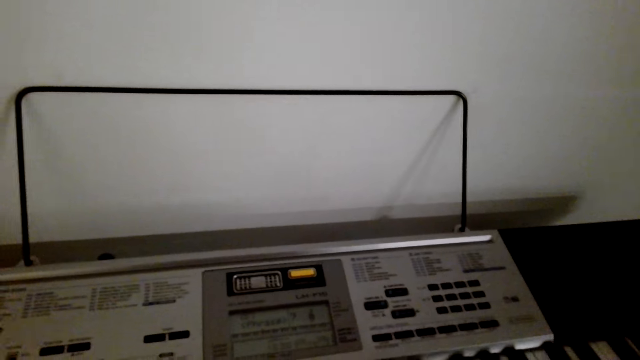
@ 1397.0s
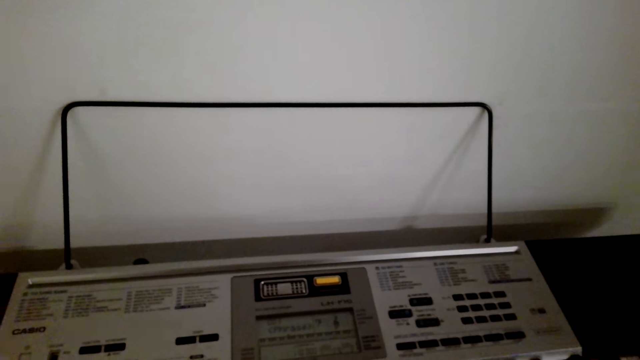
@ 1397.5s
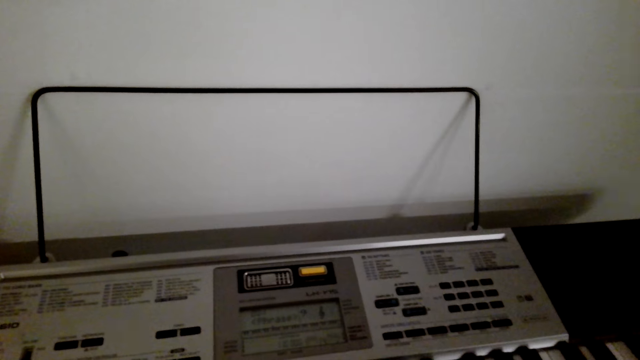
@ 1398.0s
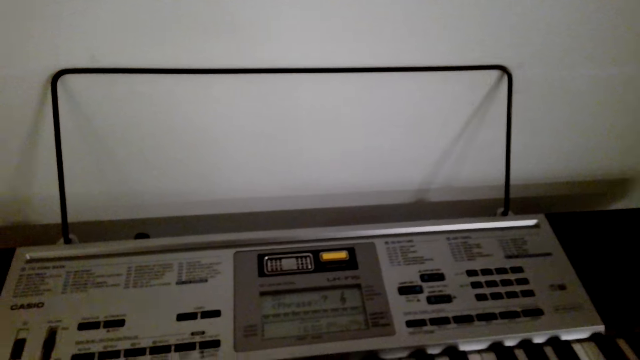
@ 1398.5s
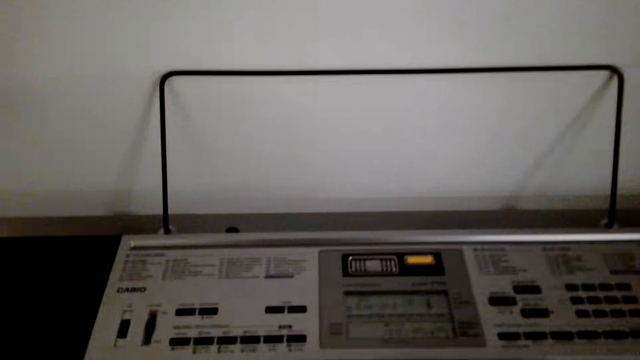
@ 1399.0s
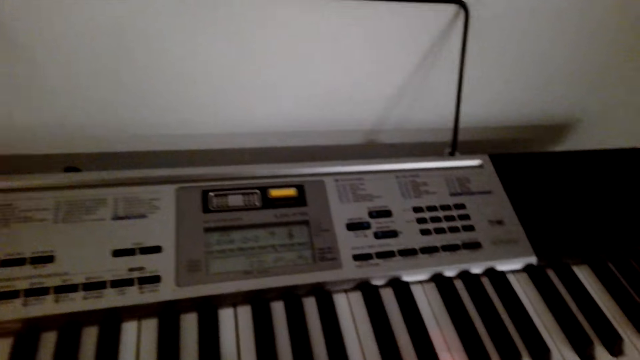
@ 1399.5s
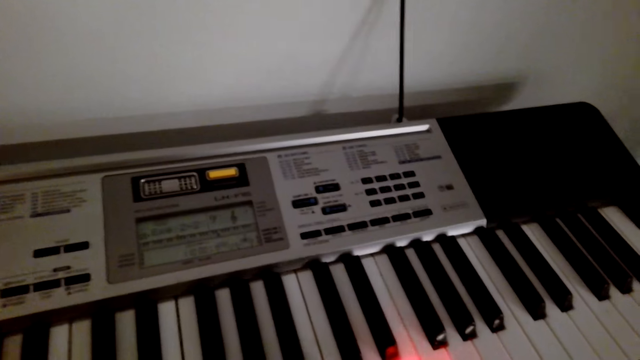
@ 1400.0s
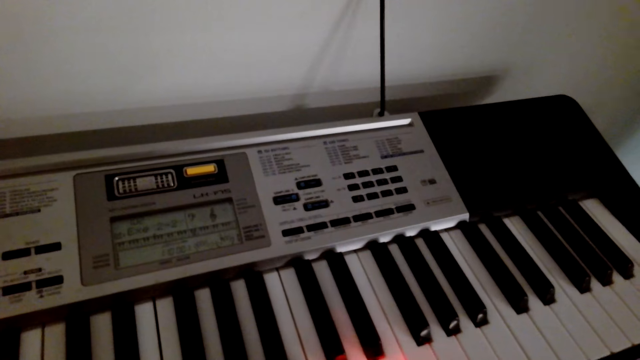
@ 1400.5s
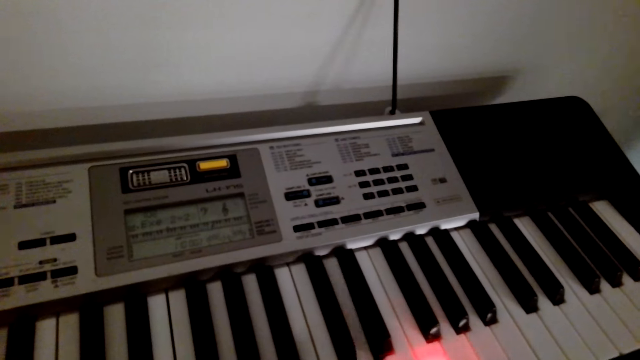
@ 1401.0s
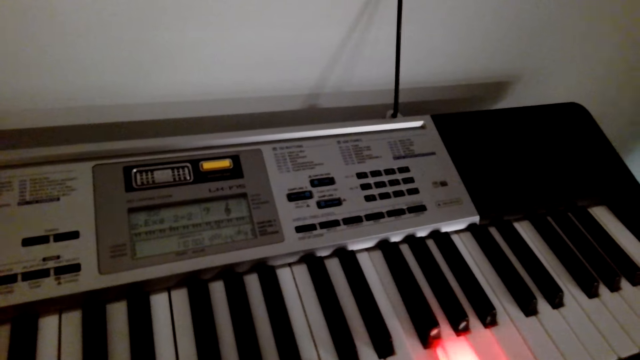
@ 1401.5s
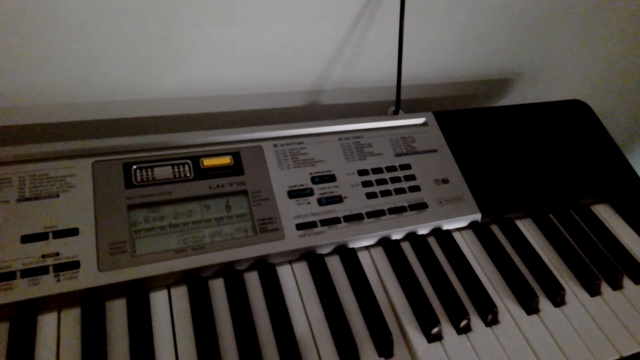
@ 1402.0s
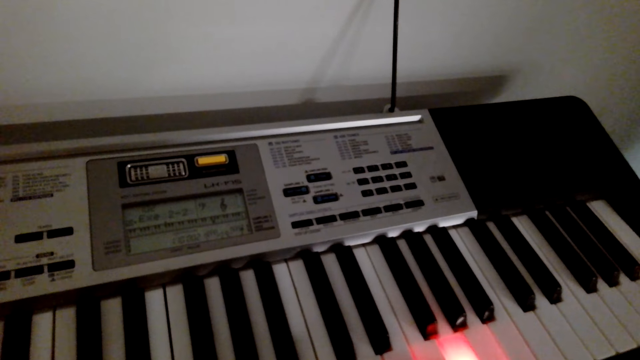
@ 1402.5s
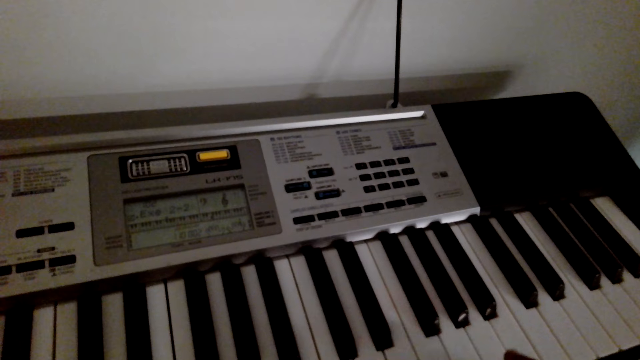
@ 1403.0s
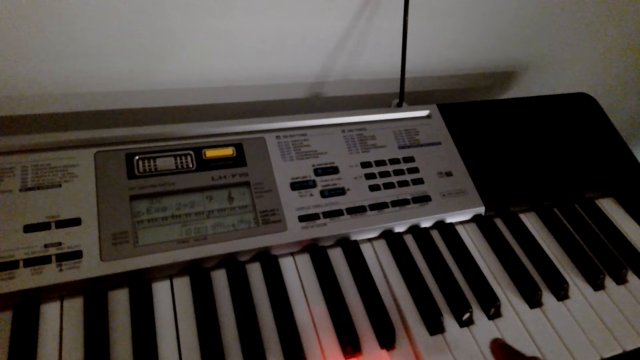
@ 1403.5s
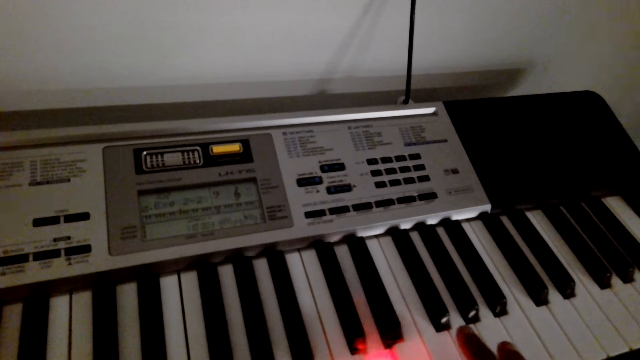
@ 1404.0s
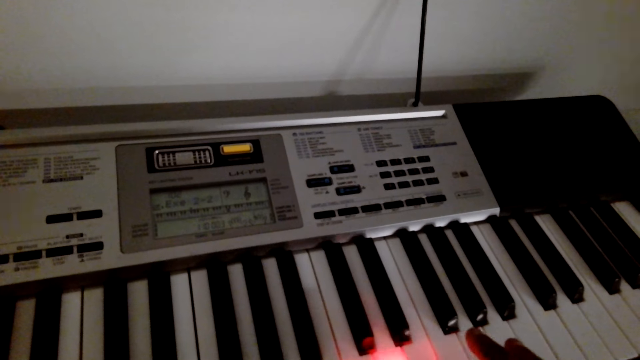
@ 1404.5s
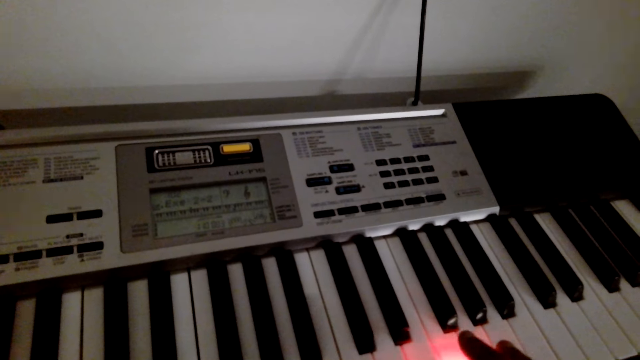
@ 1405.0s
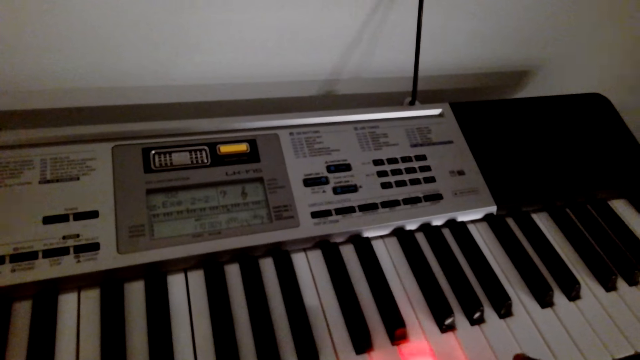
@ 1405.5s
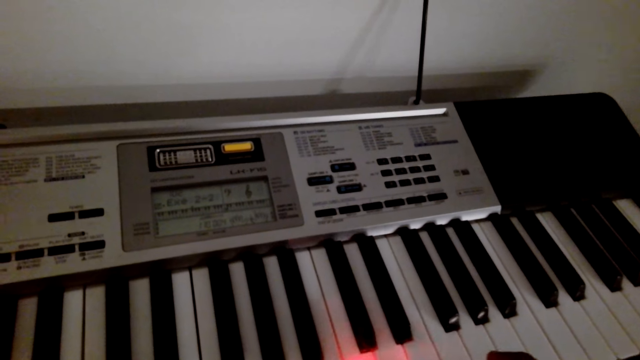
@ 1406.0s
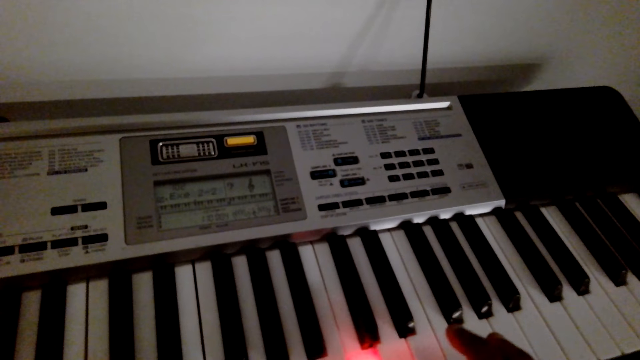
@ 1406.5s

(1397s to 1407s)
The camera wearer dials on the piano. They play the piano.

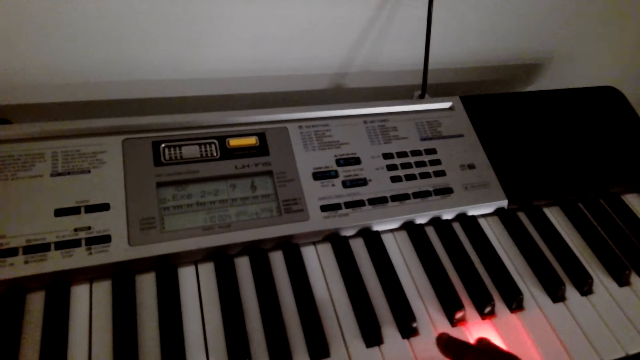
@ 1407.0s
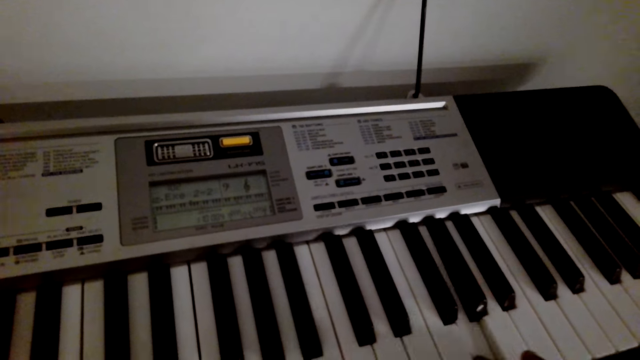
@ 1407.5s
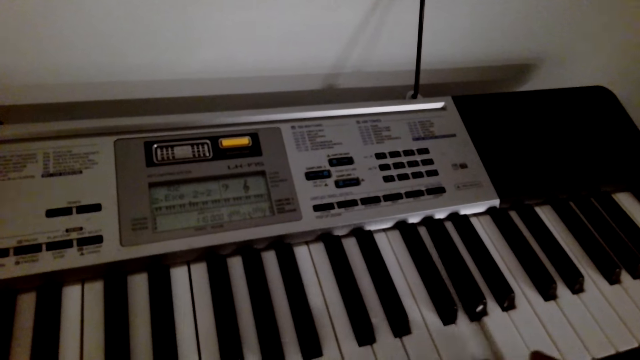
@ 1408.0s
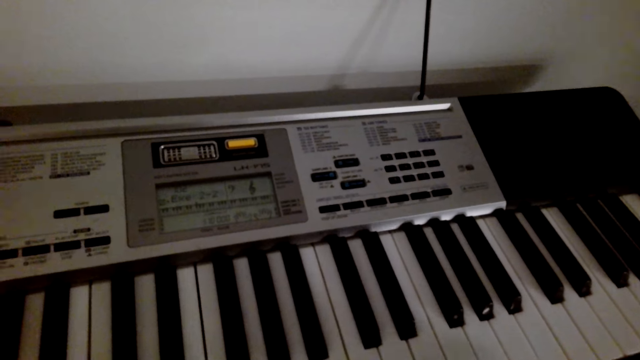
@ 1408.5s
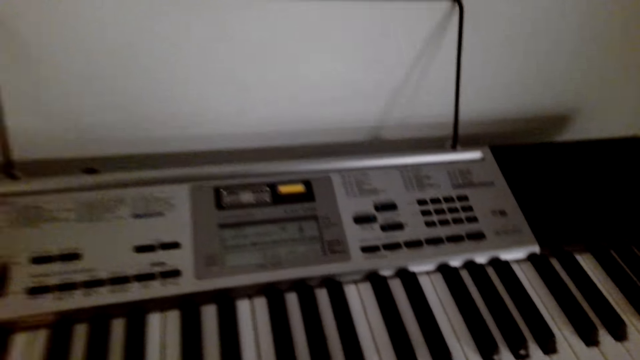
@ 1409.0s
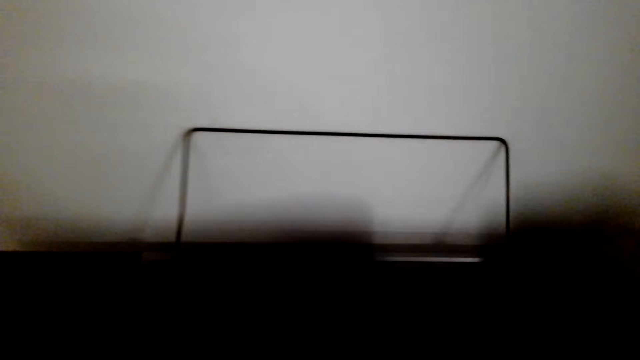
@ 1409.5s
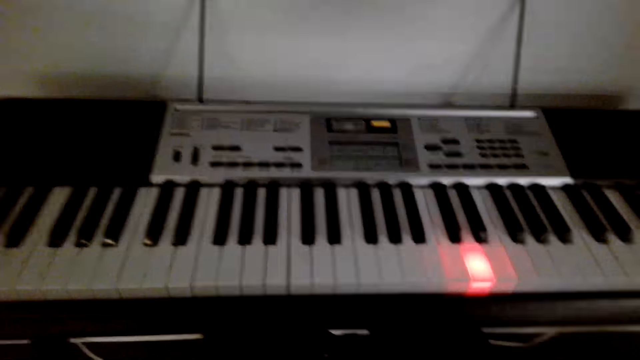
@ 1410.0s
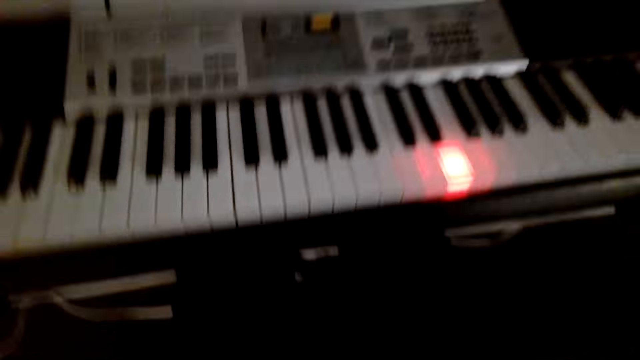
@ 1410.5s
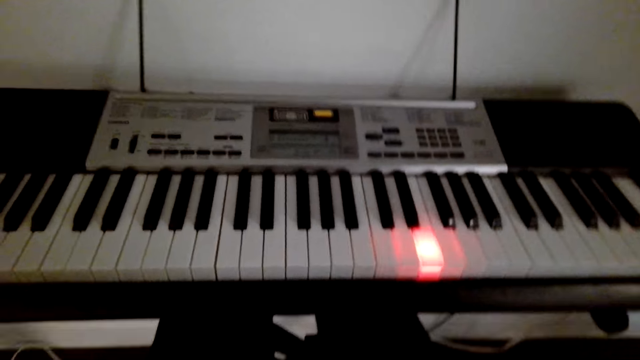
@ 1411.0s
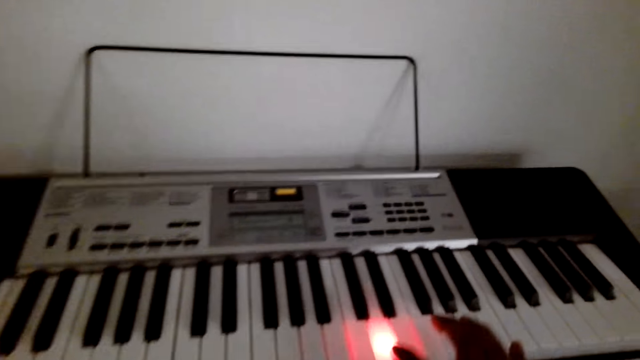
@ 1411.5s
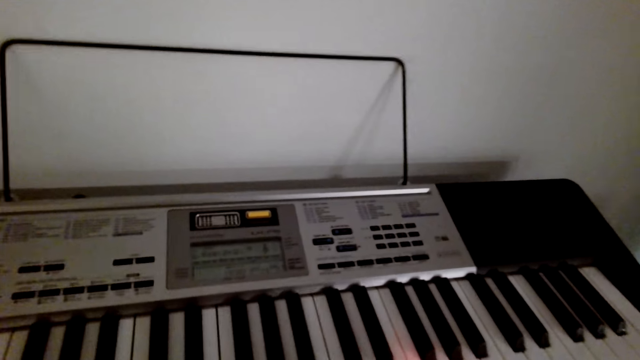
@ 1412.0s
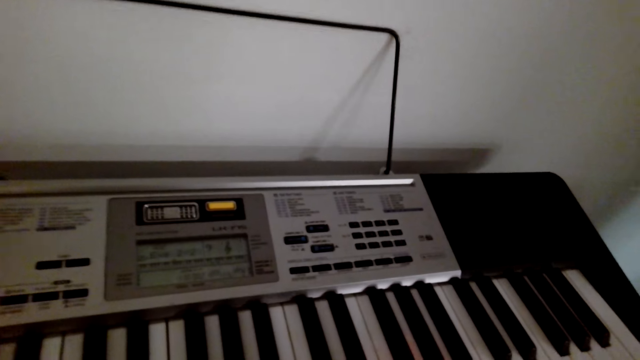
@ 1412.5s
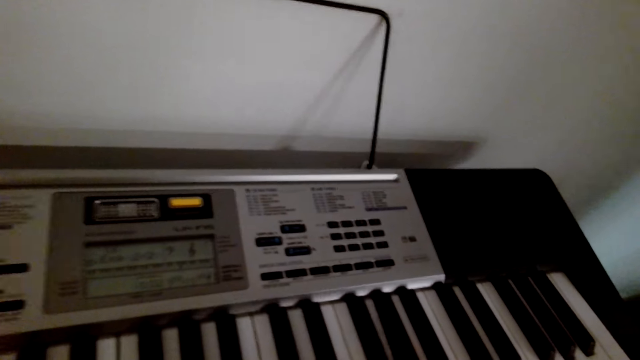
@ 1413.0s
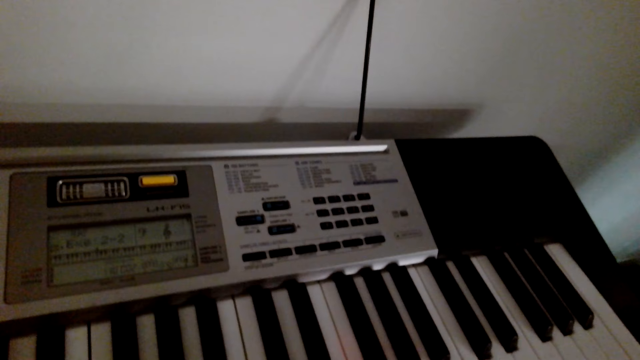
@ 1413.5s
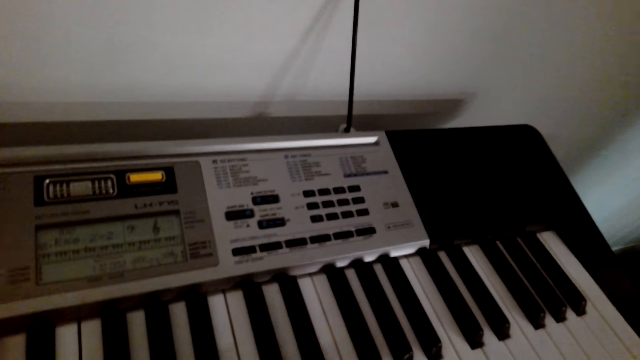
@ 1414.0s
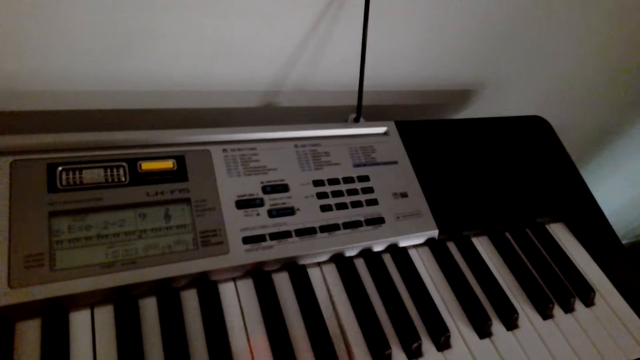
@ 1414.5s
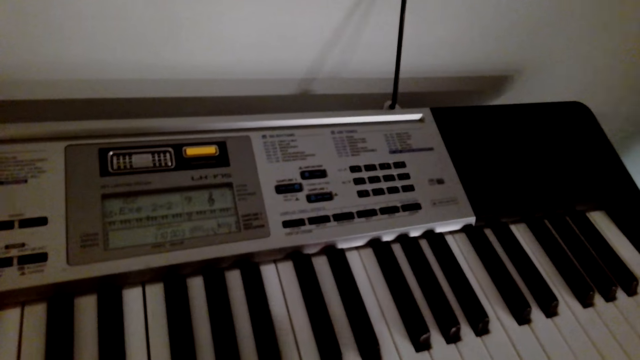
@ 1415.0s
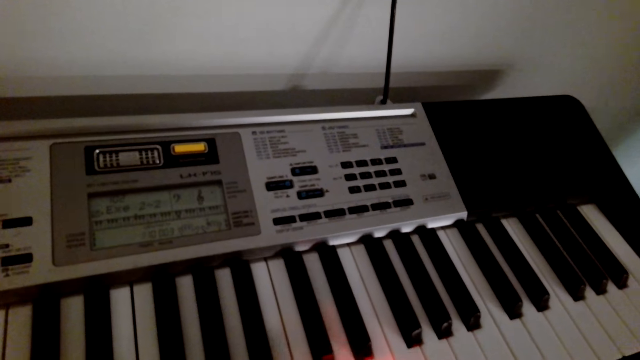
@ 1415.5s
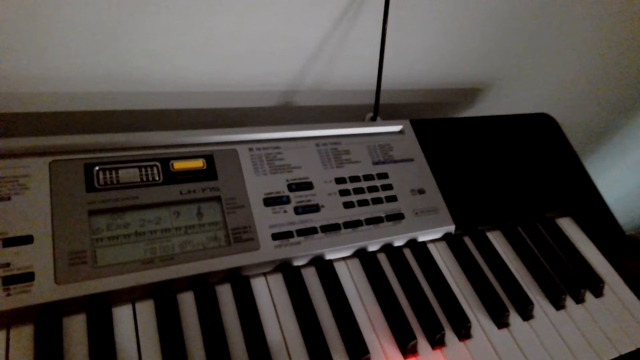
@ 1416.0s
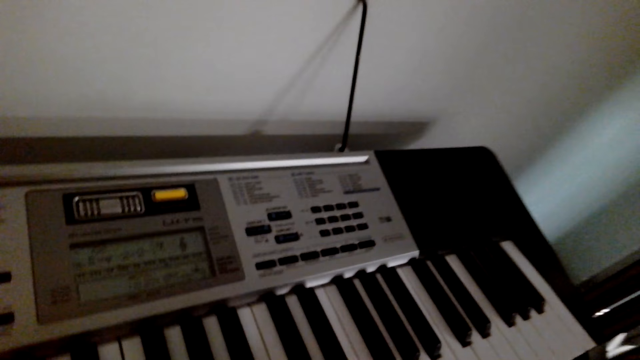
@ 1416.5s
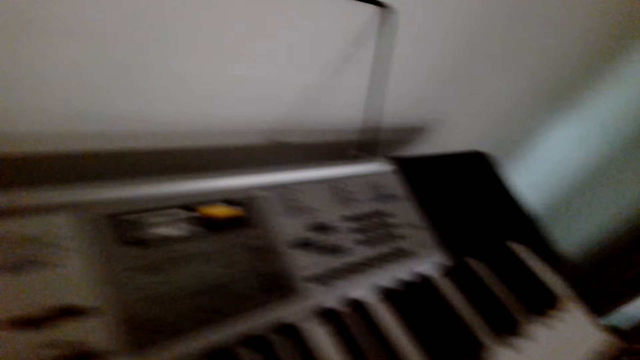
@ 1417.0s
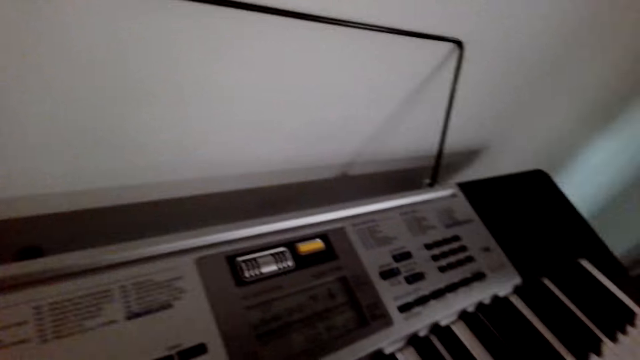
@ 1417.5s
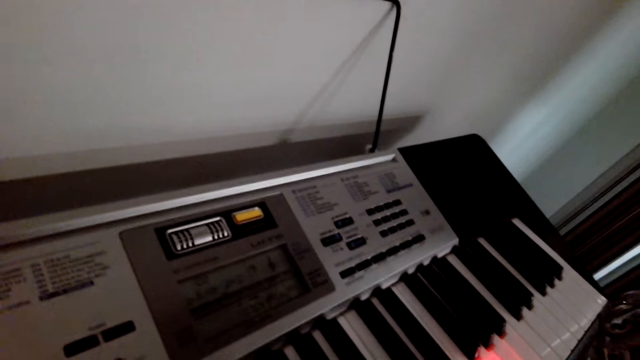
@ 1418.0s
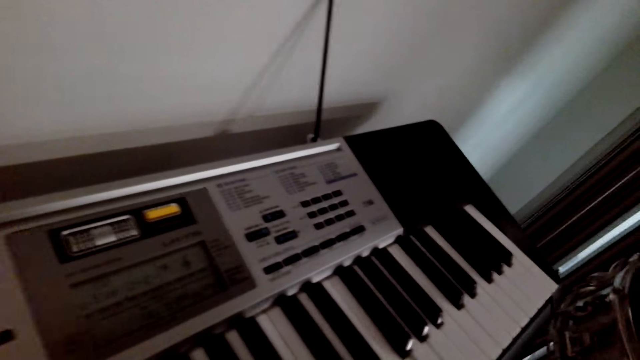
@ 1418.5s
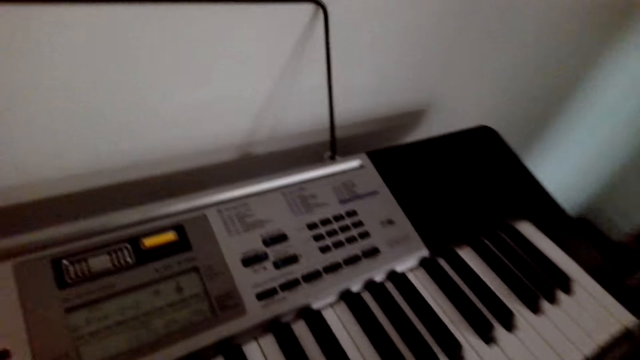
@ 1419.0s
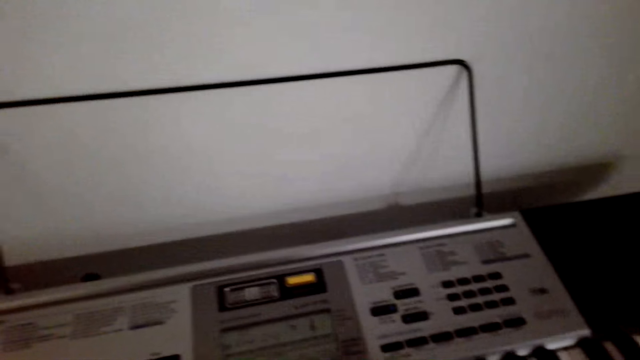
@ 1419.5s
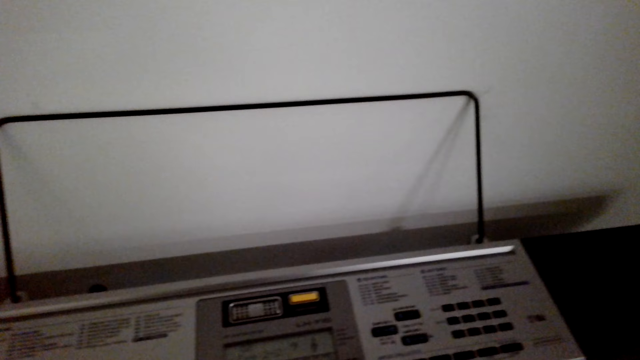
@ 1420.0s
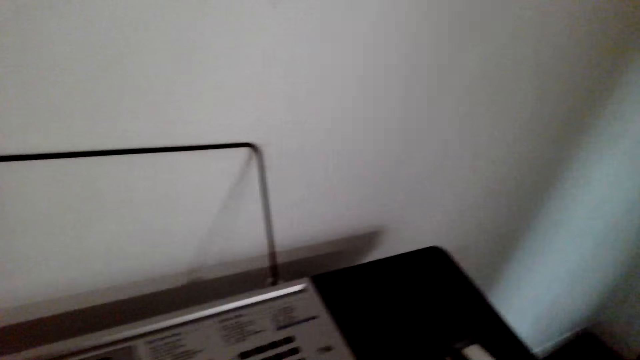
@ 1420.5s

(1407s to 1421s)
The camera wearer presses keys on the piano. They adjust the camera. They remove the guitar. They play the piano.
